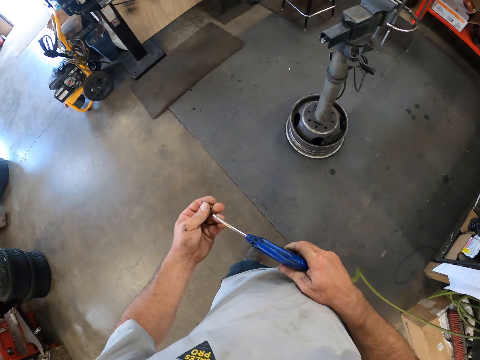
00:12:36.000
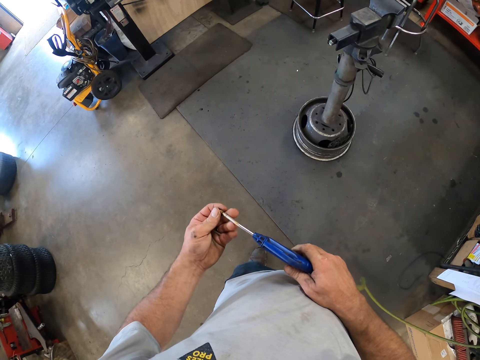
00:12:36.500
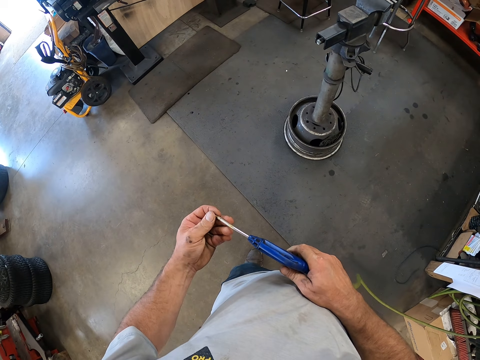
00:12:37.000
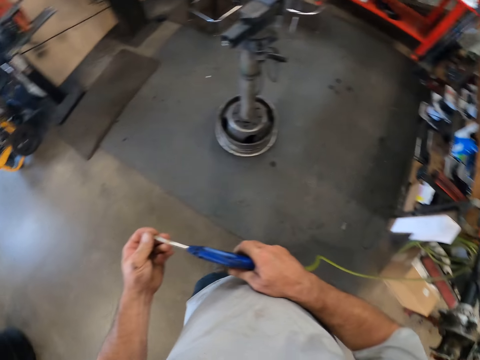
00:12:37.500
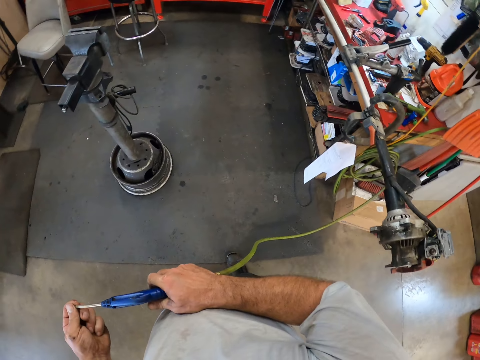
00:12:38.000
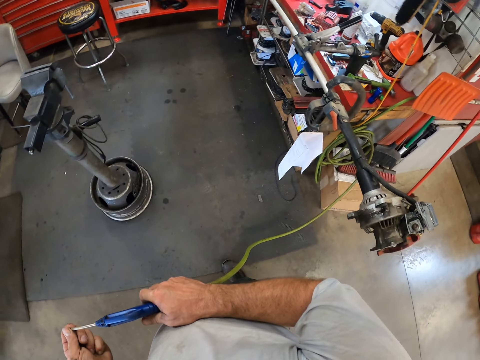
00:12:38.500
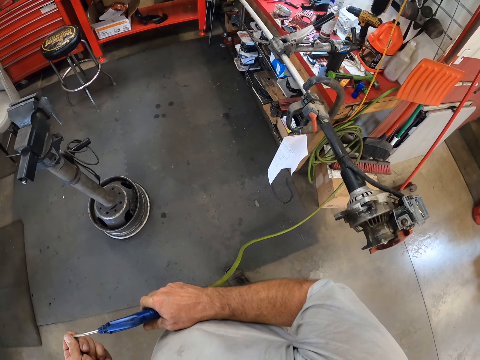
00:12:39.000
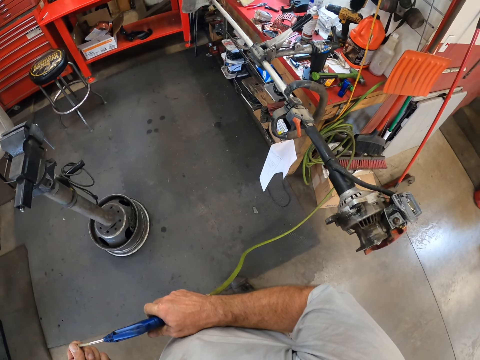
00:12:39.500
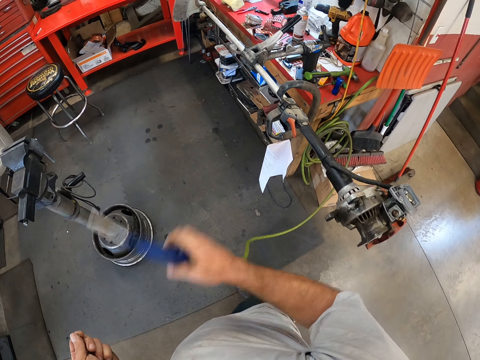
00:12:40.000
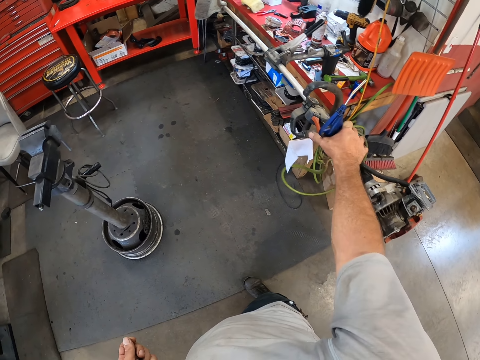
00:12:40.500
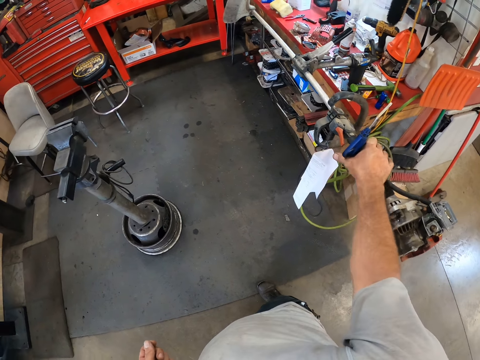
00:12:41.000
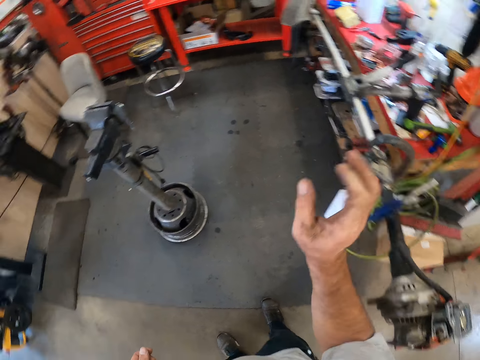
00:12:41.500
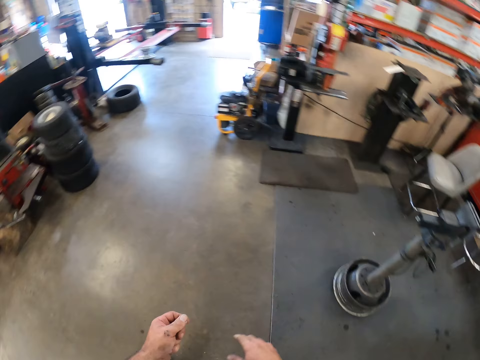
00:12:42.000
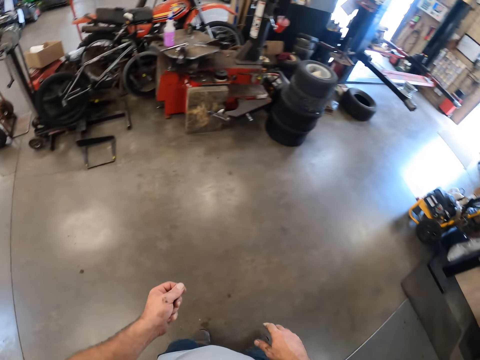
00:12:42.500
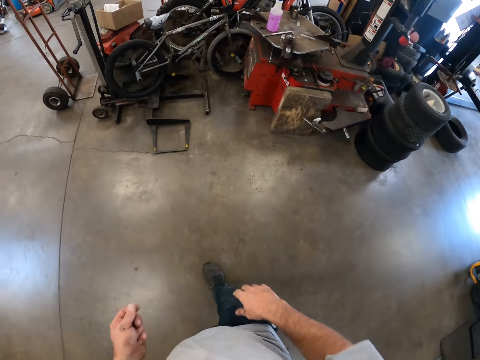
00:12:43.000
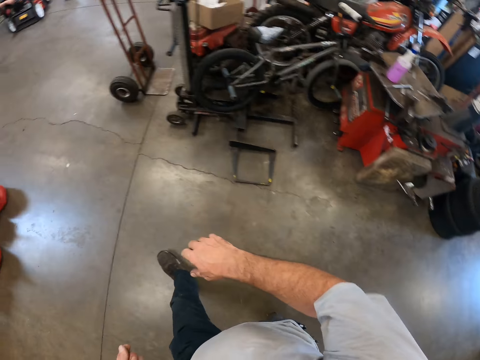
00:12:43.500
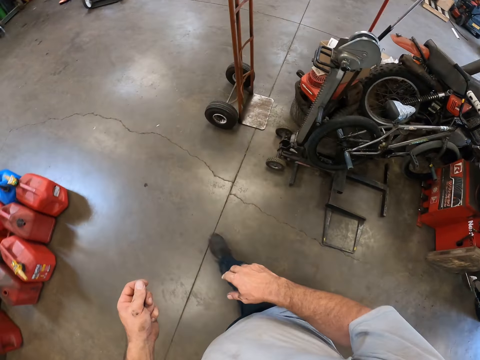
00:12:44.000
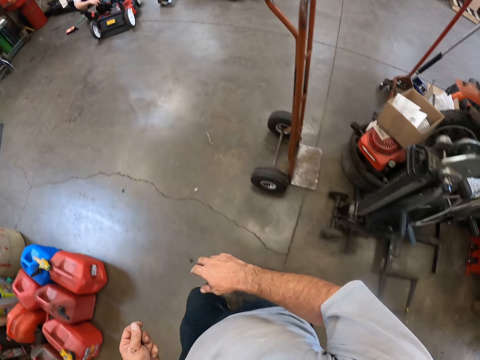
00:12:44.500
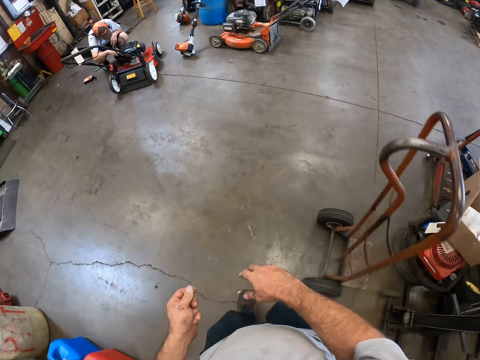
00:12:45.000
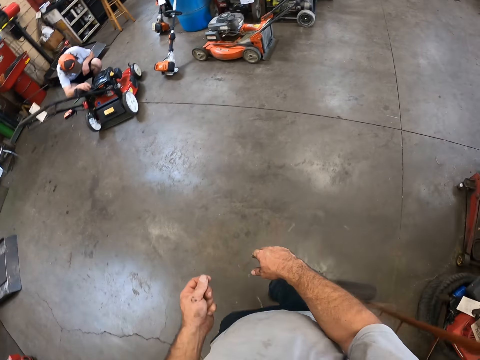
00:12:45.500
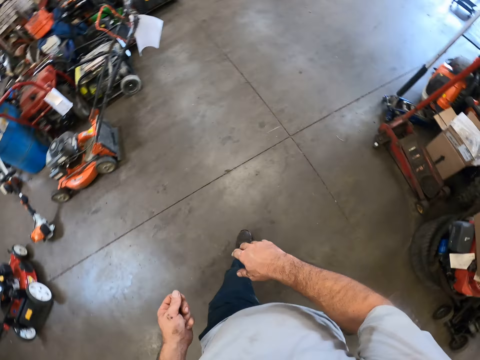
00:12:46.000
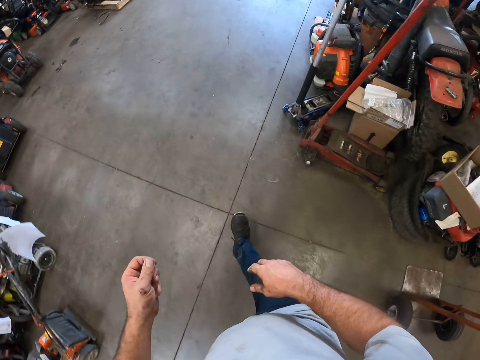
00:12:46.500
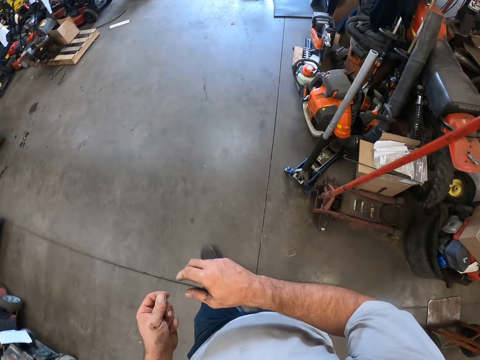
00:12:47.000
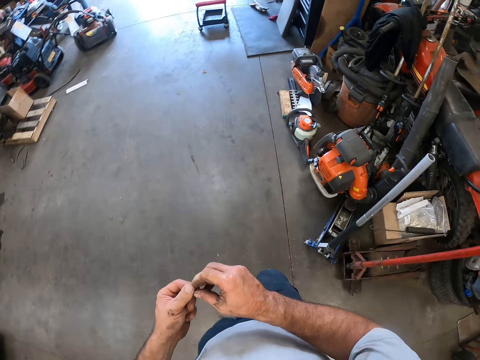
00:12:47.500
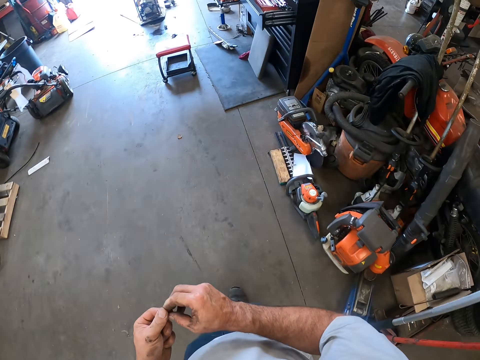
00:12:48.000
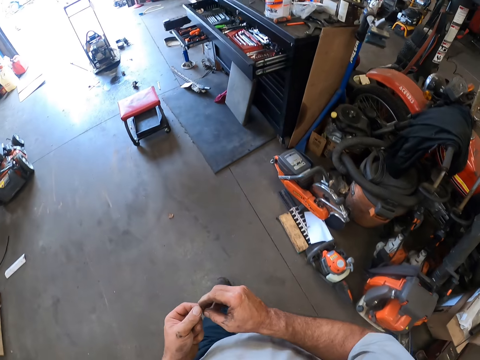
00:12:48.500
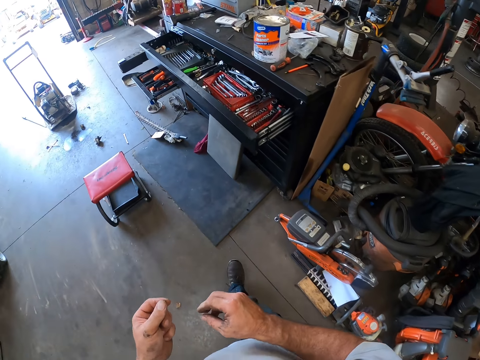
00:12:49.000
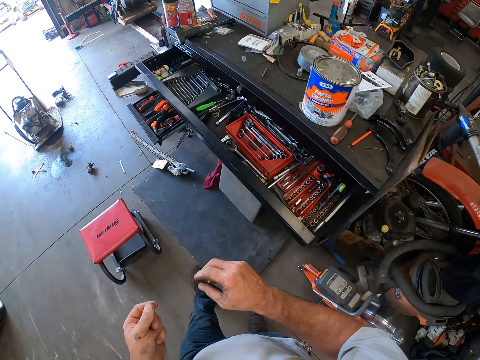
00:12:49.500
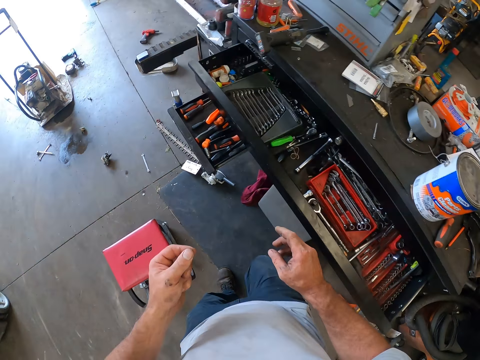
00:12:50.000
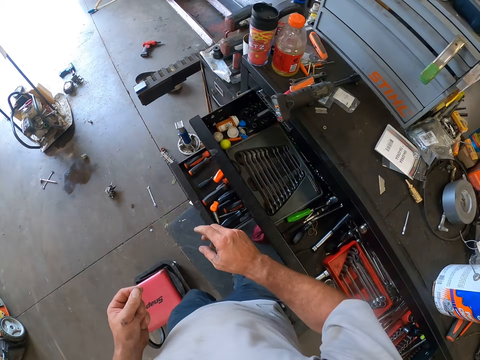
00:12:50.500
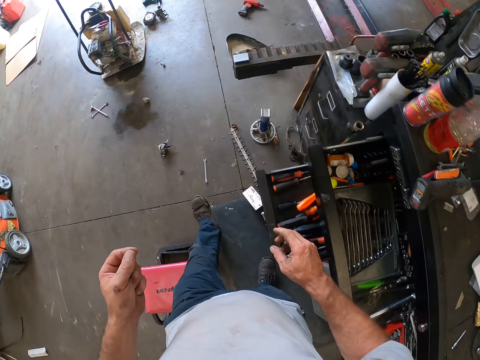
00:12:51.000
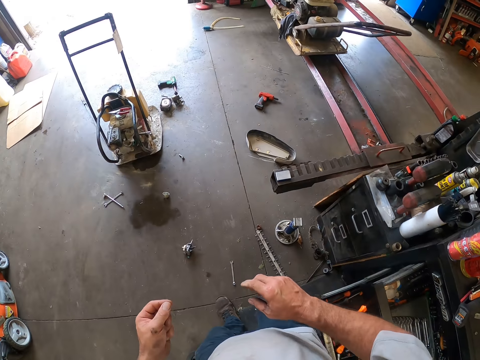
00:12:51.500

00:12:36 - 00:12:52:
The camera wearer looks around. He drops the air blow gun on the grass trimmer with his right hand. He walks around. He touches the screw.

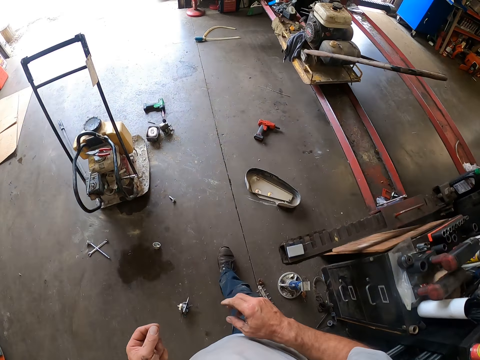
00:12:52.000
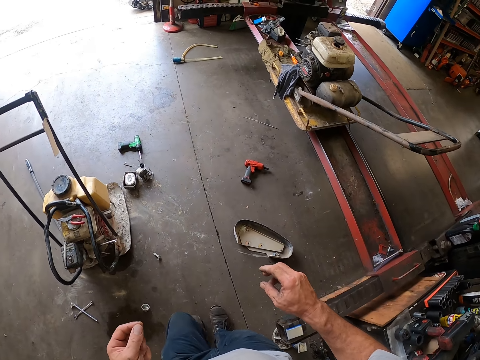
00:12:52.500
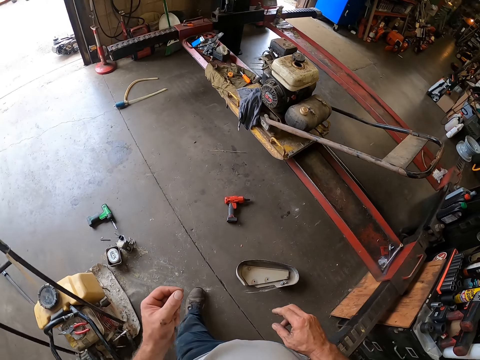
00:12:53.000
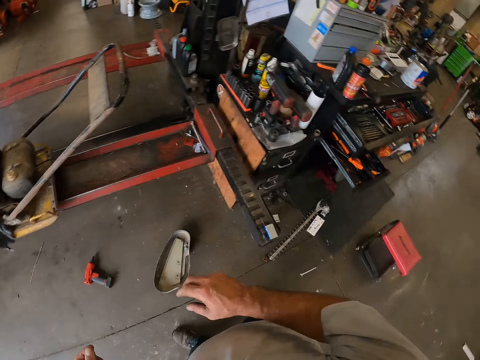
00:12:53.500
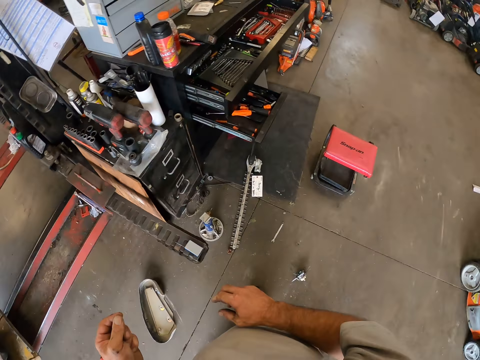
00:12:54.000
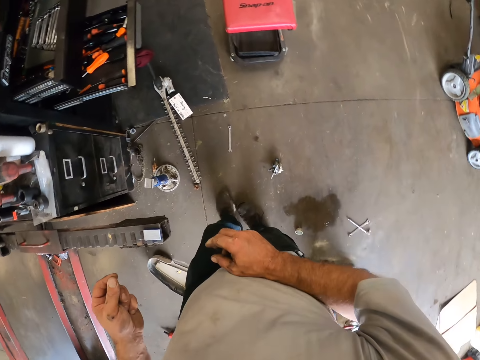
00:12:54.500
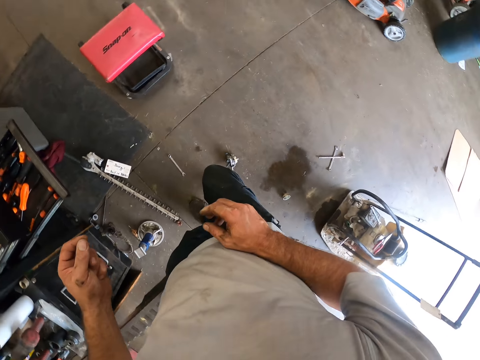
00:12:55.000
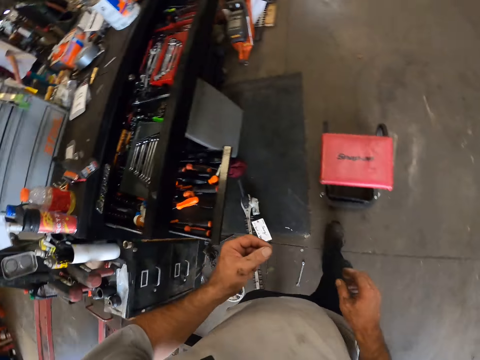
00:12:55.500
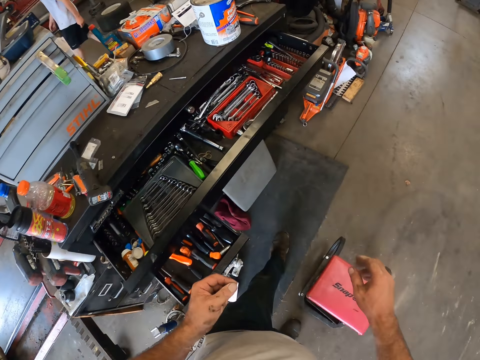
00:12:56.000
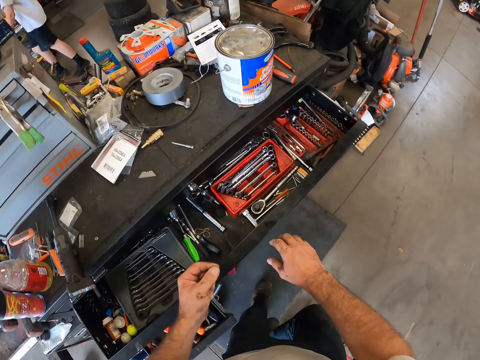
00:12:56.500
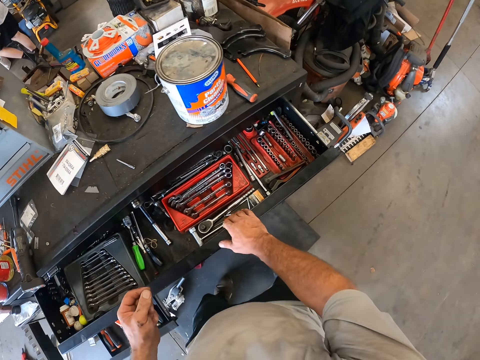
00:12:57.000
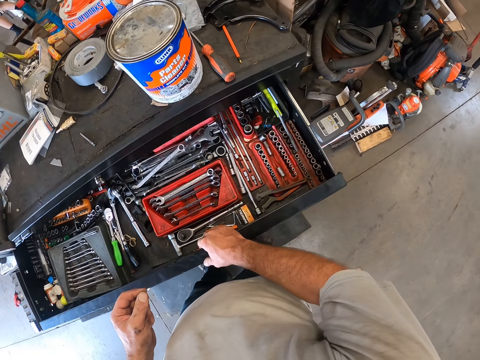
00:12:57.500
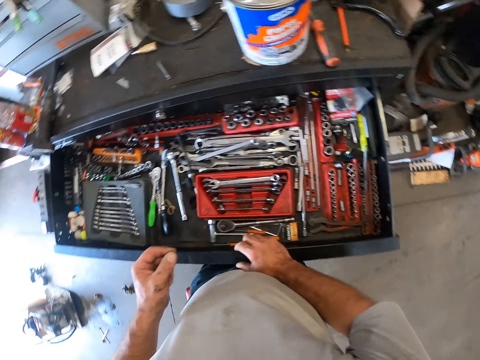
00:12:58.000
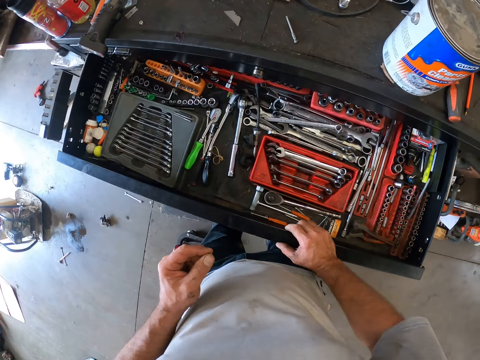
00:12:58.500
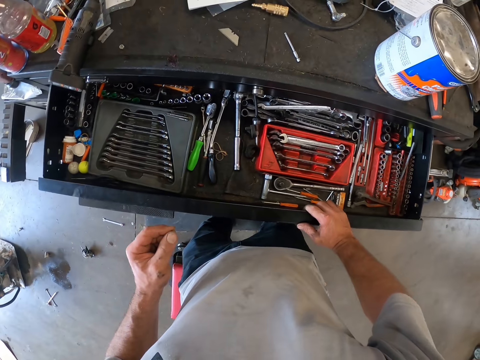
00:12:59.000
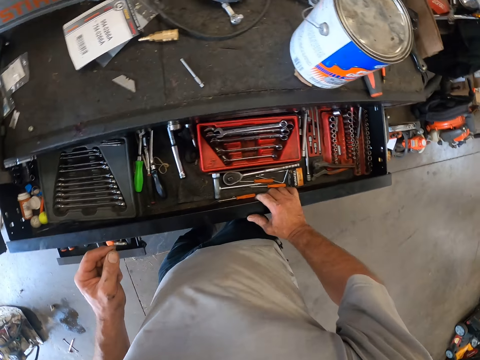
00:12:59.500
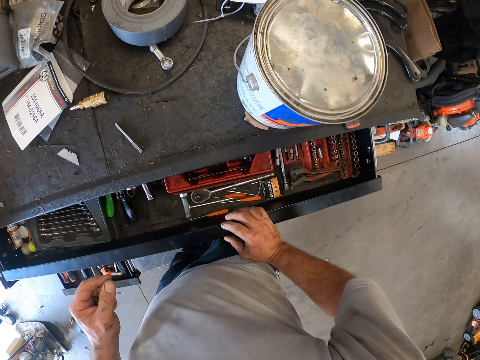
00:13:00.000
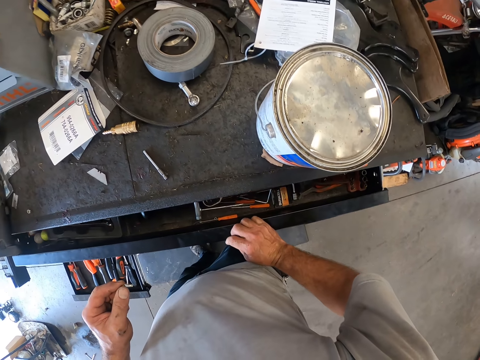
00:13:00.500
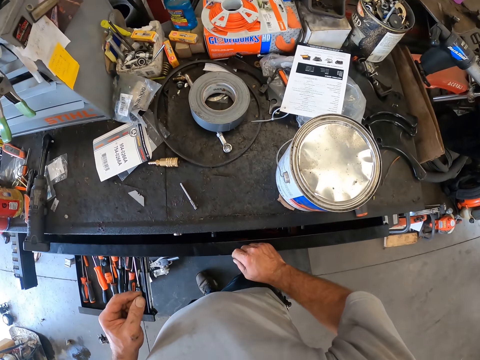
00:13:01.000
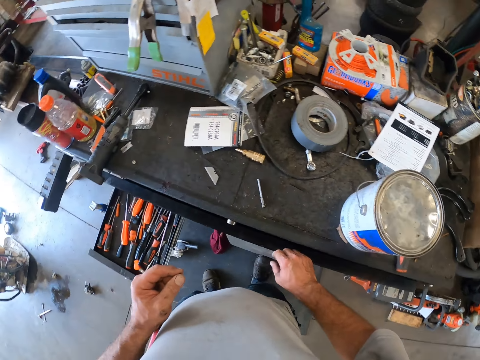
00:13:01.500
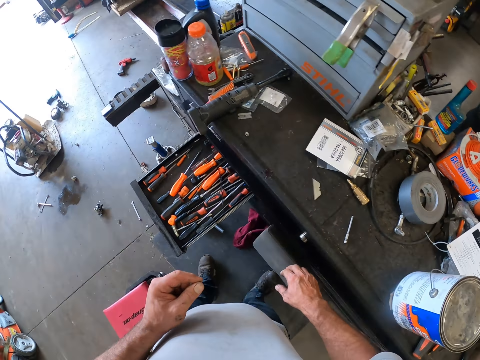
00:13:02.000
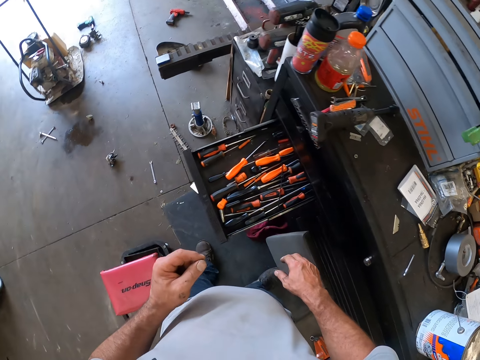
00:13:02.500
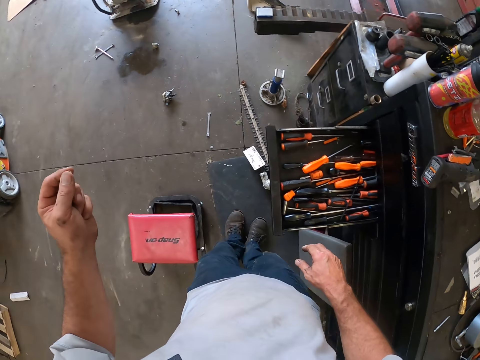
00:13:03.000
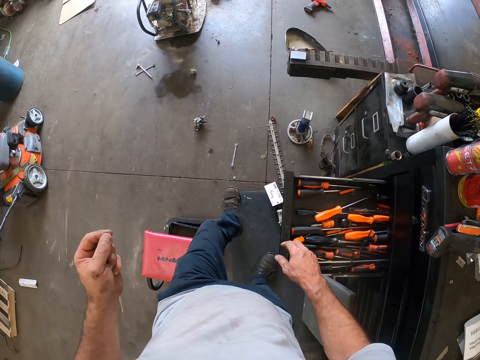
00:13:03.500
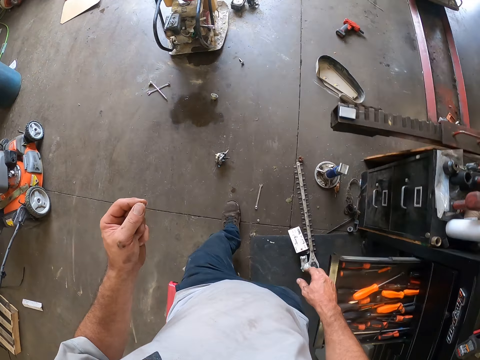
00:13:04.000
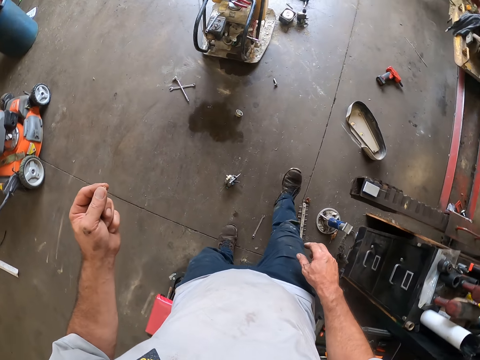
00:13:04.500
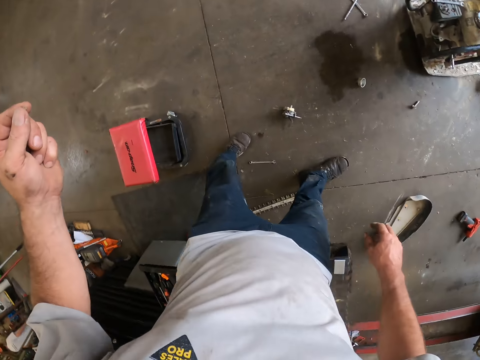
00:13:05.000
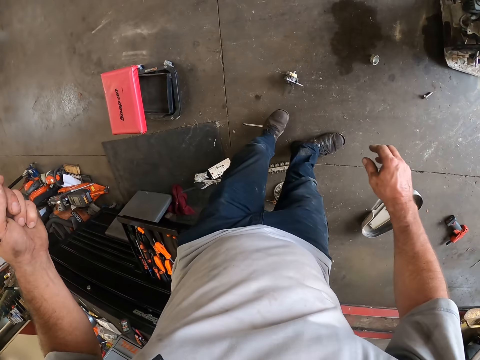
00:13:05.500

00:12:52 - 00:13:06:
The camera wearer looks around. A man walks around. The camera wearer walks around. He touches the tool box drawer with his right hand, pulls the tool box drawer with his right hand. He closes the tool box drawer with his right hand. He steps forward.
